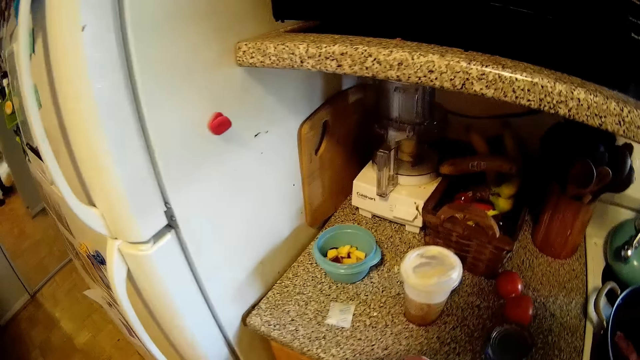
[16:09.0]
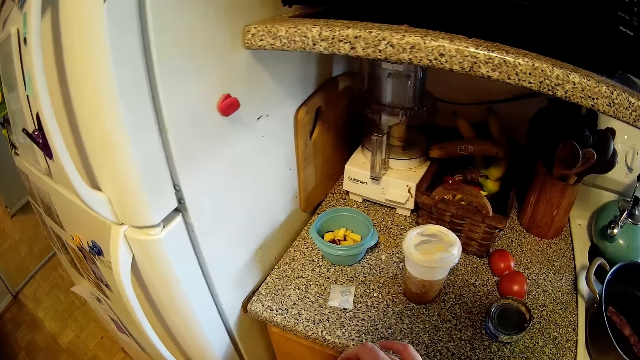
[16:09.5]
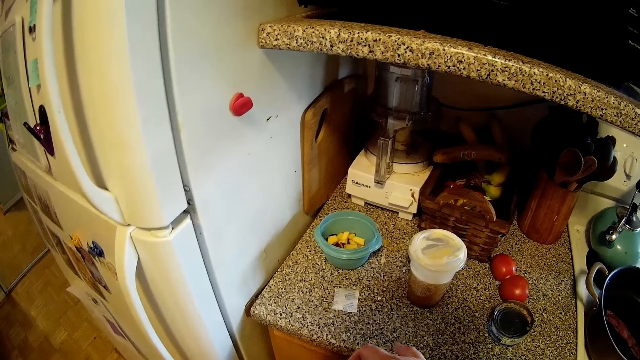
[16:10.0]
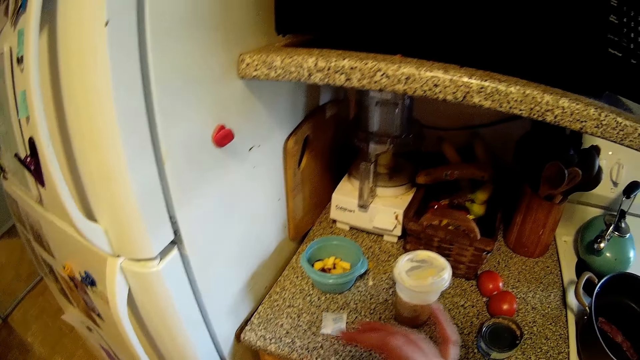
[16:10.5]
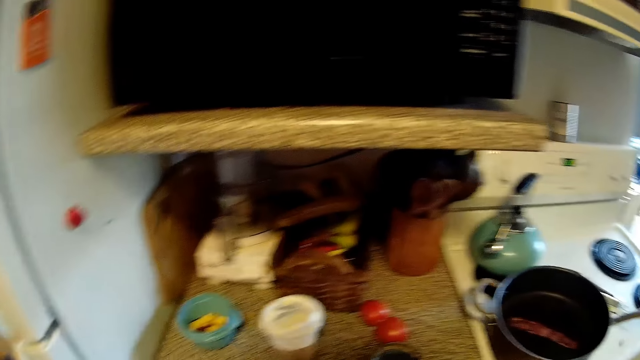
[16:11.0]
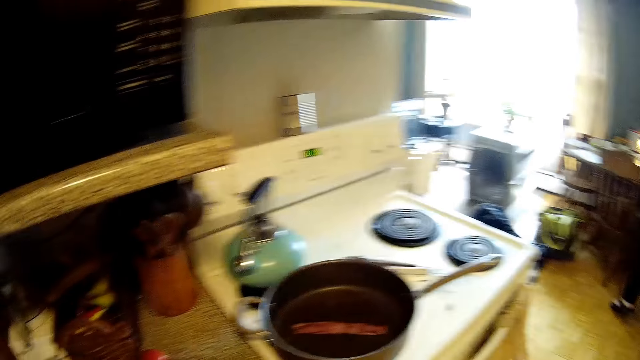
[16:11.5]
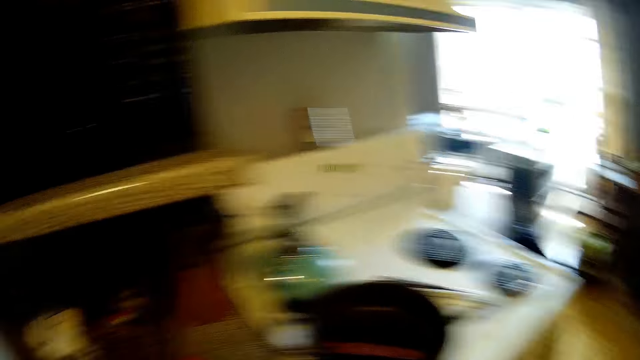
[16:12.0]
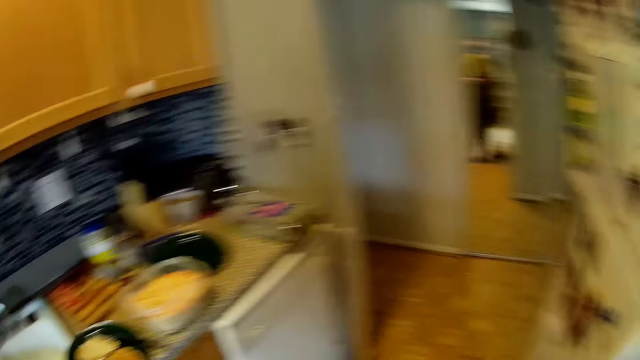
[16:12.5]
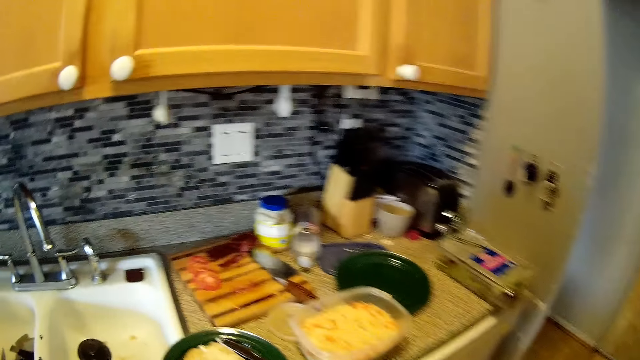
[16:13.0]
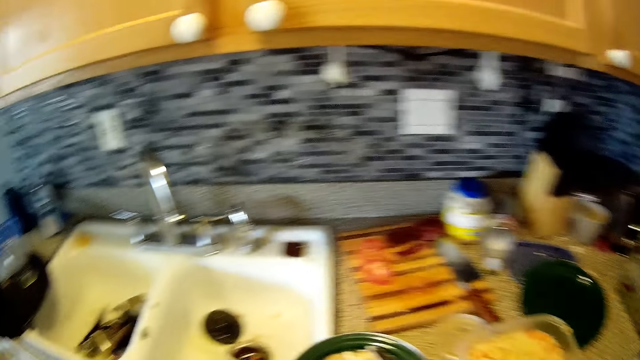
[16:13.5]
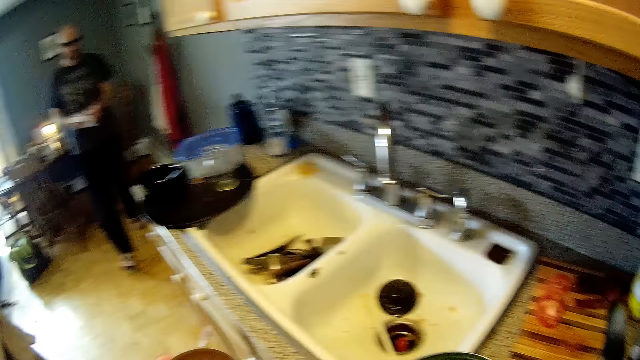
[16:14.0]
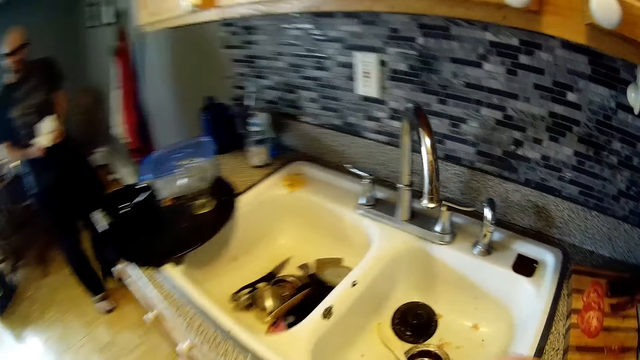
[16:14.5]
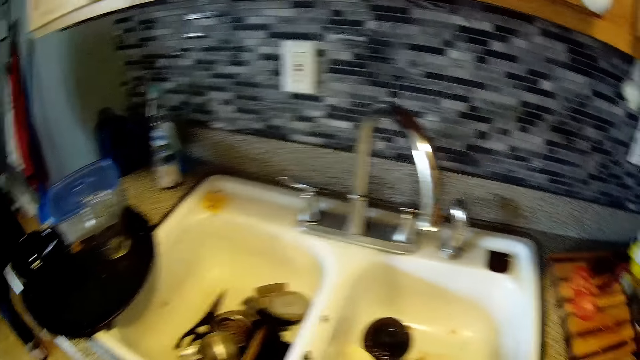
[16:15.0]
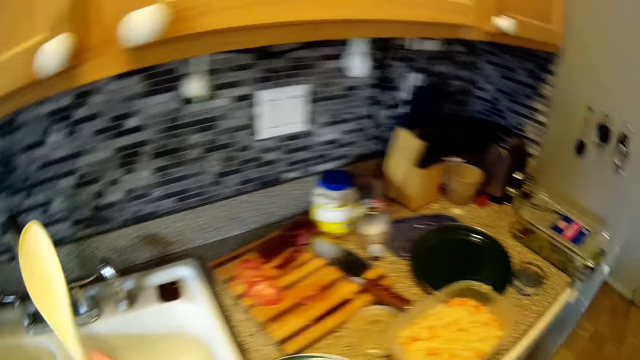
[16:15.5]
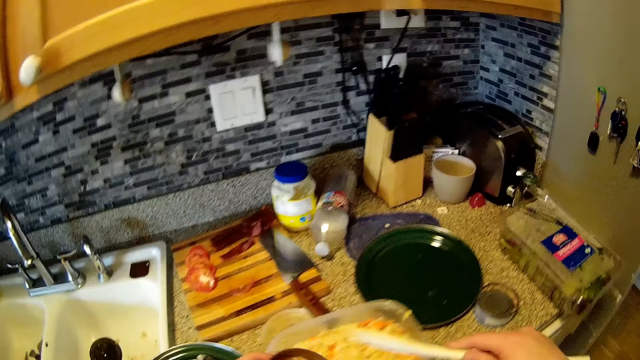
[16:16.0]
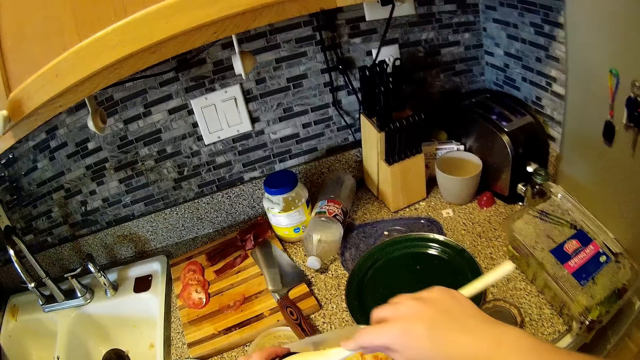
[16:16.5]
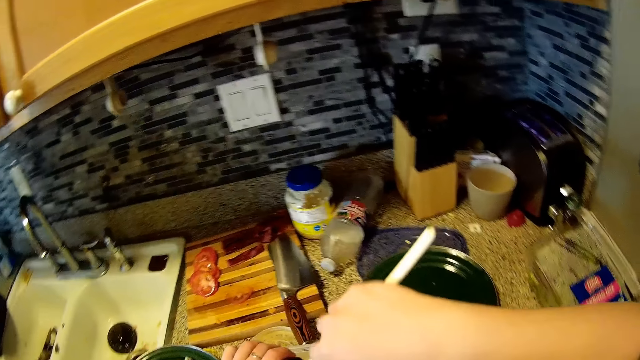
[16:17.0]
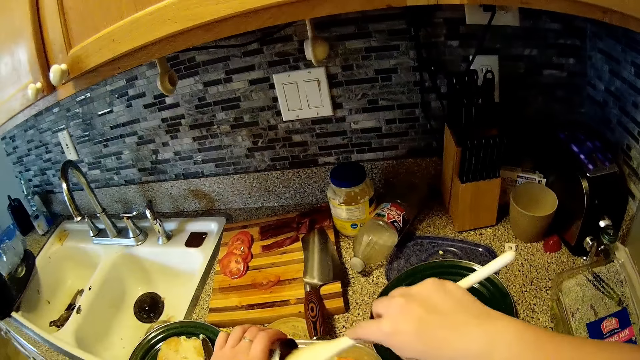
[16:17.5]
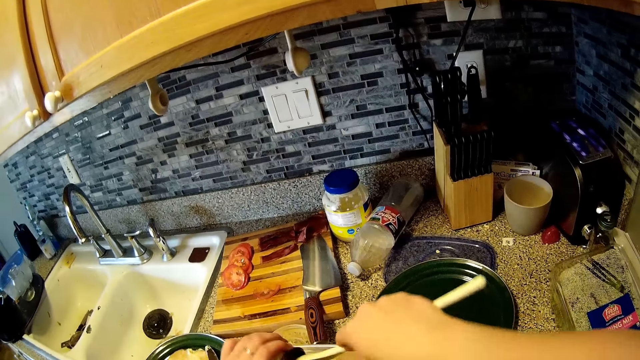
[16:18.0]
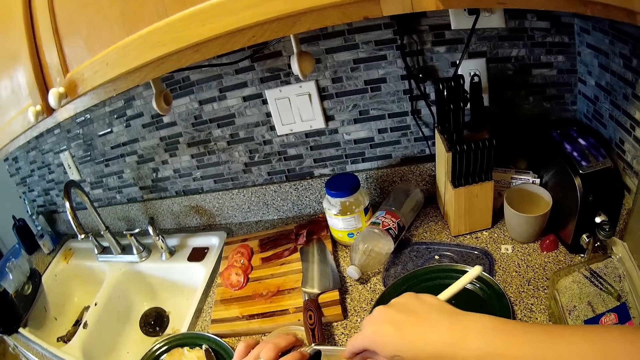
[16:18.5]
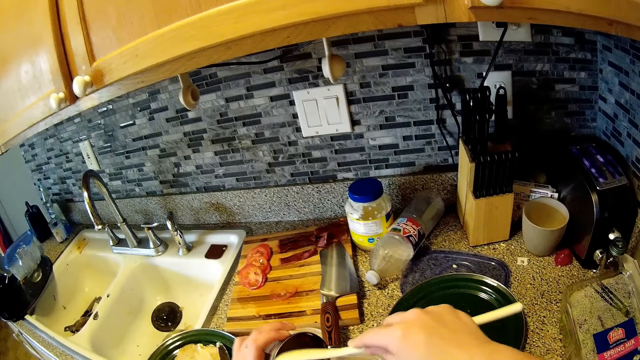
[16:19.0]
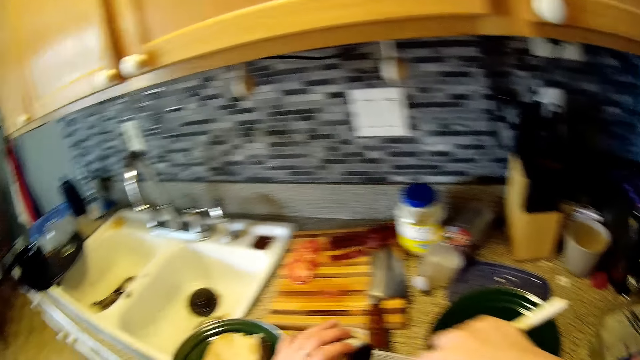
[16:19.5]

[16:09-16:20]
The camera wearer looks around. They make a step. They look around. A man walks around. The camera wearer looks at the sink. They lift a spoon. They scoop cornbeef from the can into the bowl with the serving spoon.

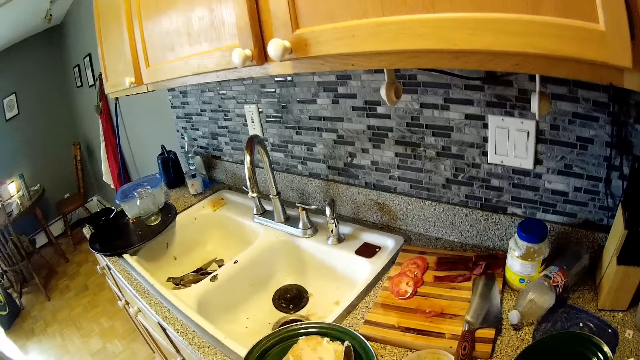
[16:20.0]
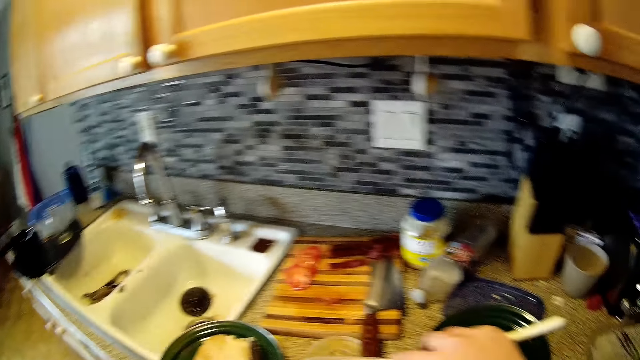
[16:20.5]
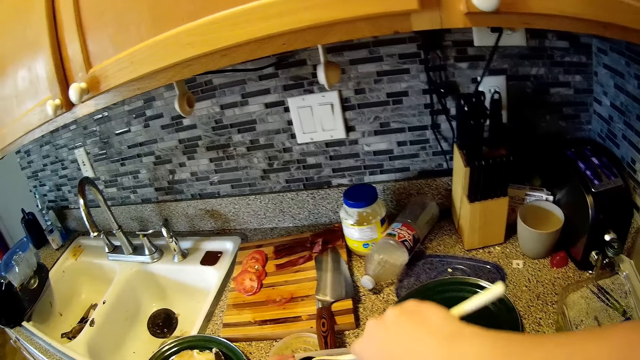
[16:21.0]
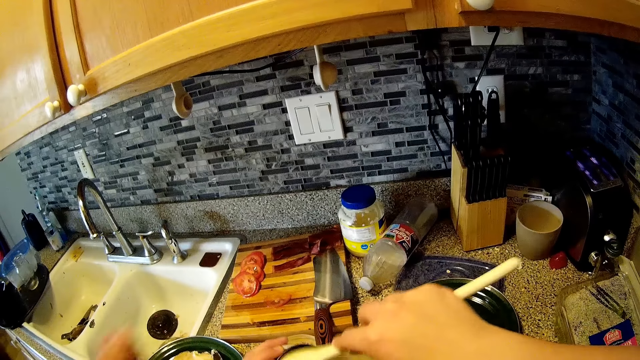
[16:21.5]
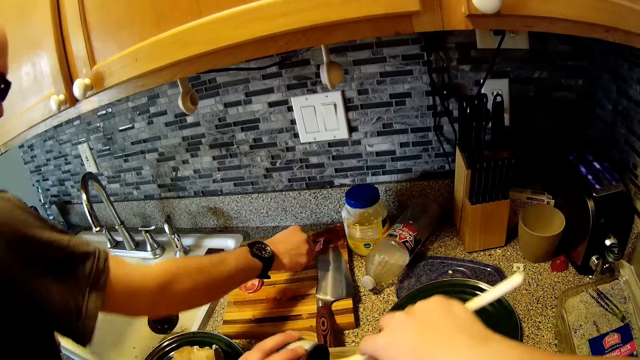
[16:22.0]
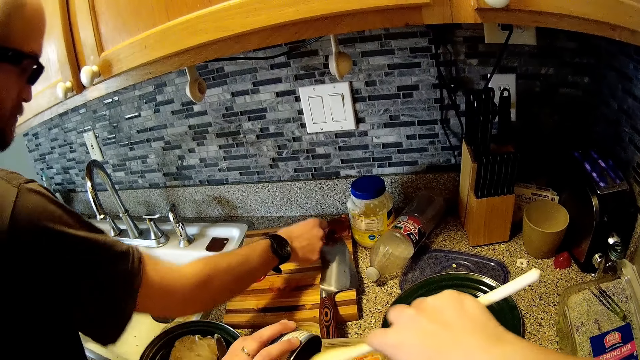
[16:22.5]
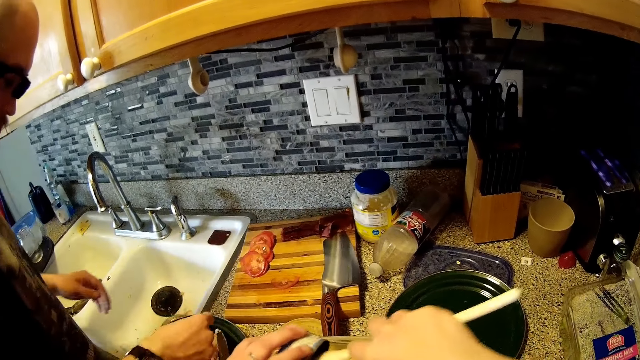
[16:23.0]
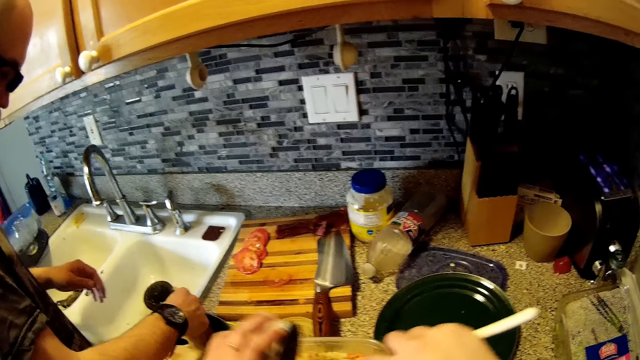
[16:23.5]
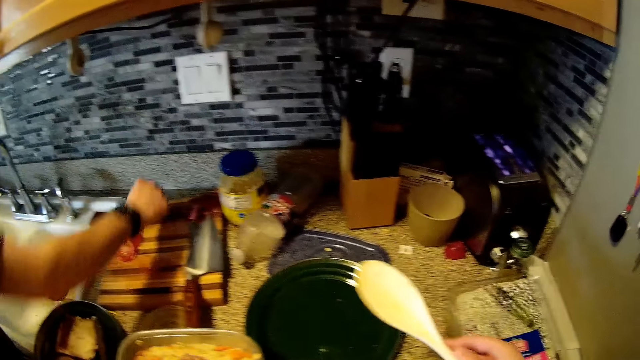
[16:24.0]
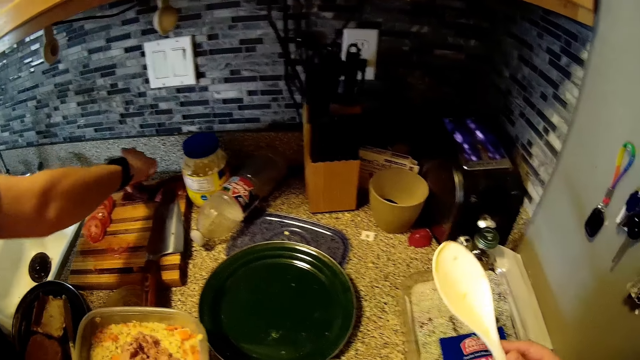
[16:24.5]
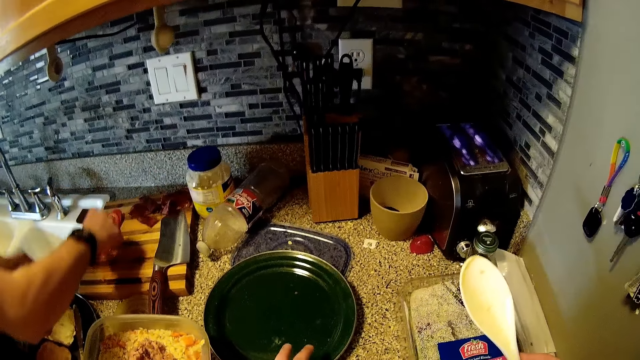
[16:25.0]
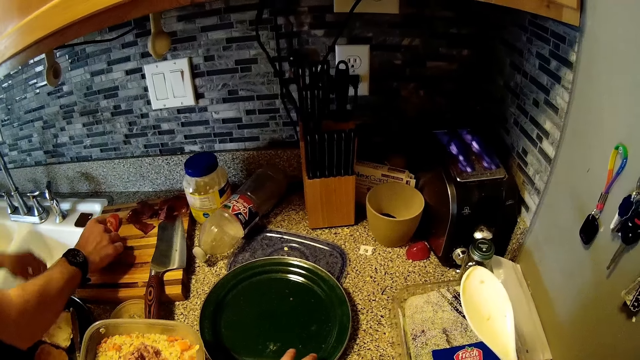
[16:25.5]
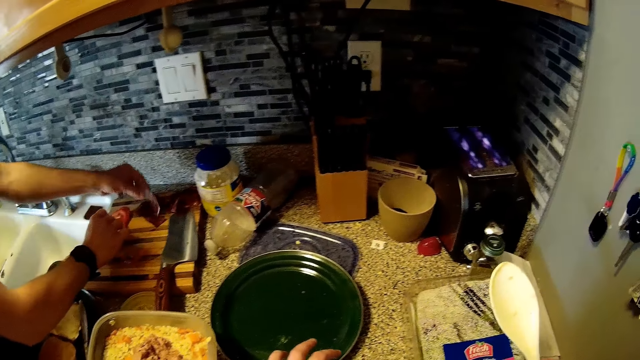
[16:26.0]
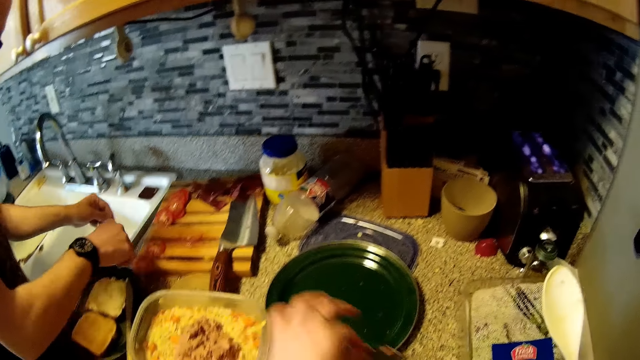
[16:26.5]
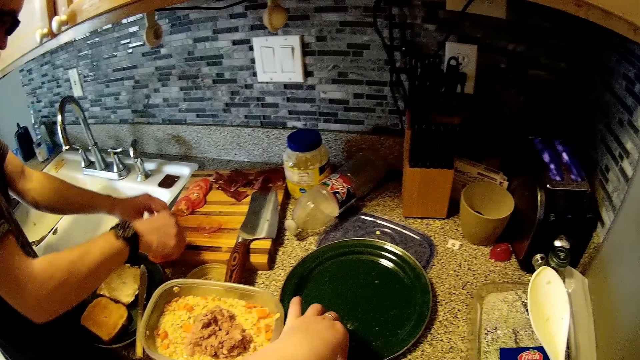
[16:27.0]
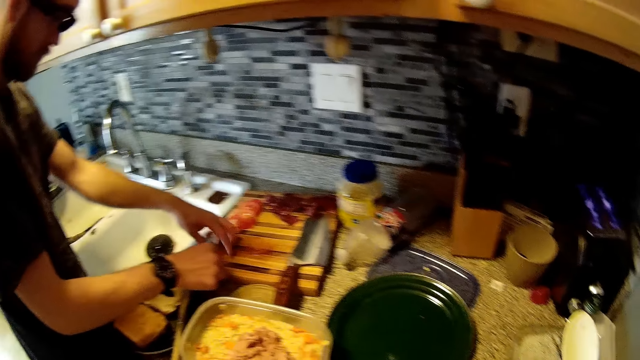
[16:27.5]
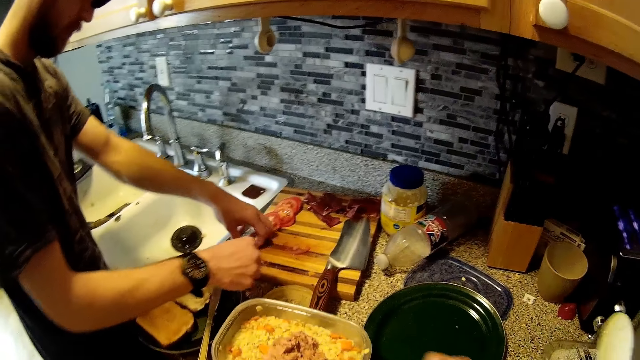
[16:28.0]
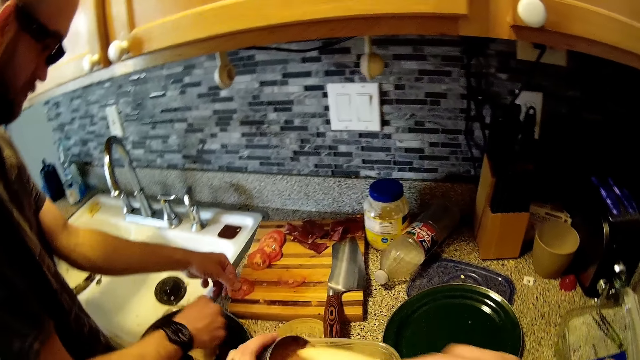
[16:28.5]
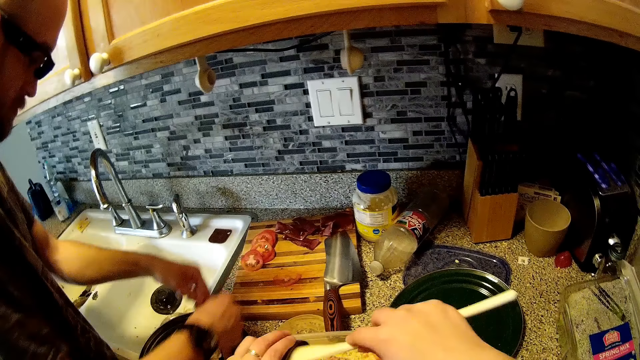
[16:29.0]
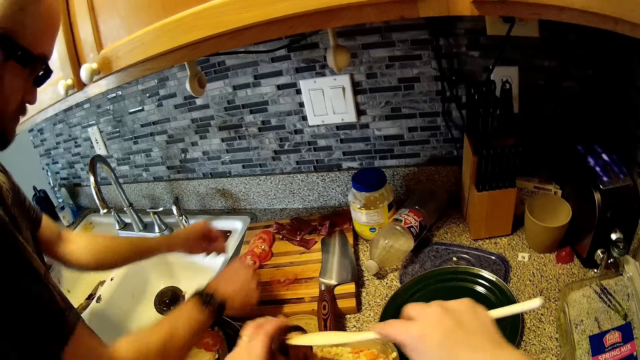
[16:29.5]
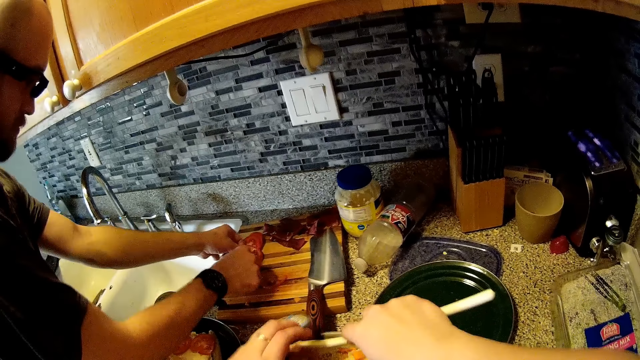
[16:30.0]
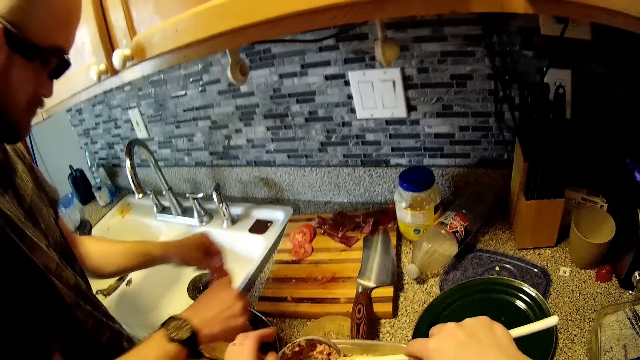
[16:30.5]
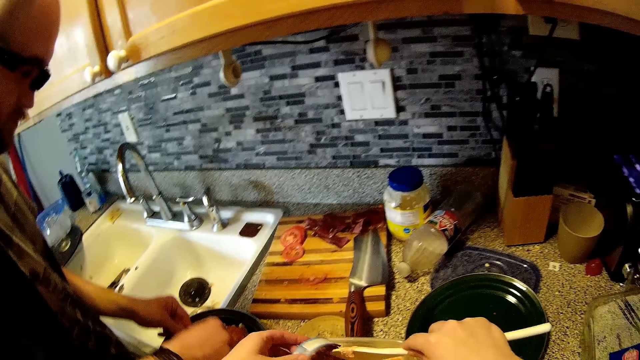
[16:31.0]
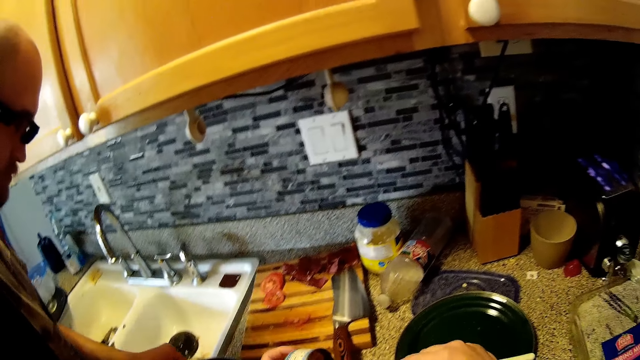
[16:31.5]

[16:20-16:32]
The camera wearer interacts with the man. The man picks a steak from the chopping board with his right hand. He drops the steak in a plate with his right hand. The camera wearer looks at the table. The man picks some slices of tomatoes from the chopping board with both hands. The camera wearer picks a serving spoon from the sink. The man moves some slices of bacon on the chopping board and drops a bacon slice on the chopping board with his left hand. The camera wearer holds a cover of a can of cornbeef with her left hand. She moves both hands. The man picks the tomatoes. The man drops the slices of tomatoes in the plate with both hands. The camera wearer scoops cornbeef from the can into the bowl with the serving spoon and drops the can of cornbeef. The man picks some slices of tomatoes from the chopping board with both hands. The camera wearer picks the can of cornbeef from the bowl. The man drops the slices of tomatoes in the plate with both hands.
